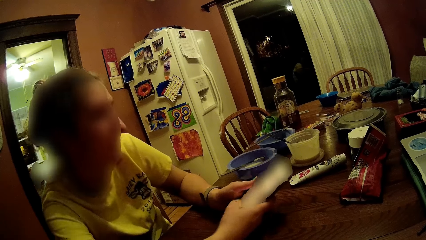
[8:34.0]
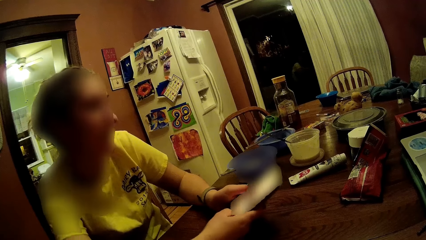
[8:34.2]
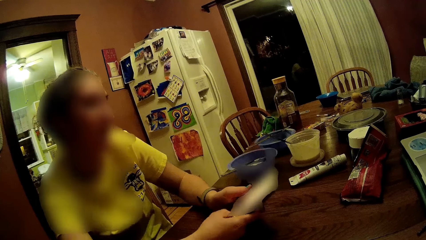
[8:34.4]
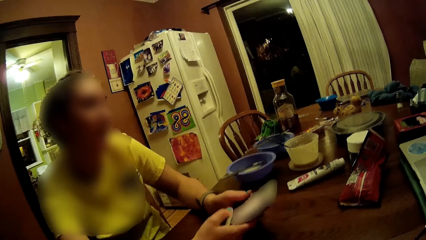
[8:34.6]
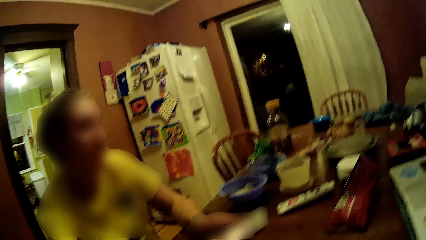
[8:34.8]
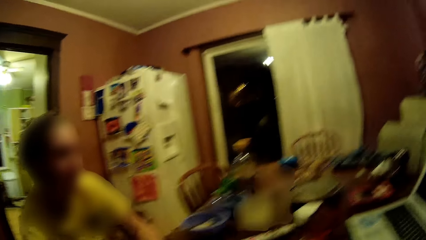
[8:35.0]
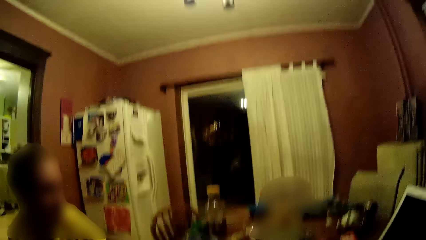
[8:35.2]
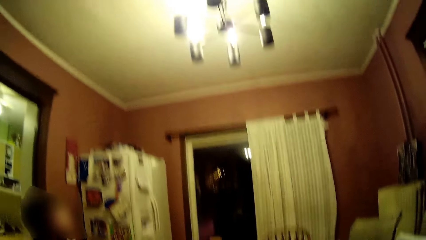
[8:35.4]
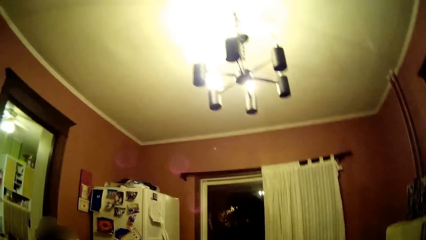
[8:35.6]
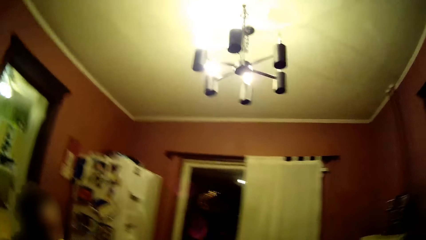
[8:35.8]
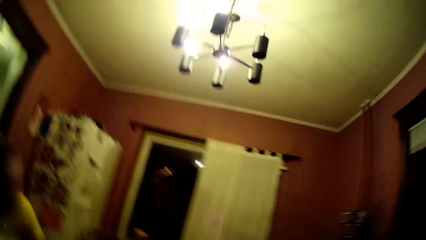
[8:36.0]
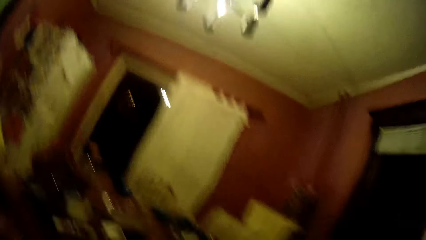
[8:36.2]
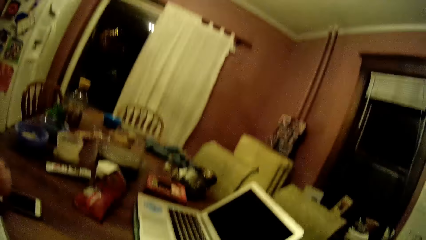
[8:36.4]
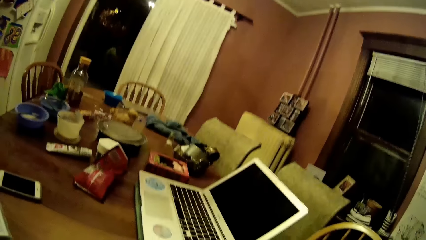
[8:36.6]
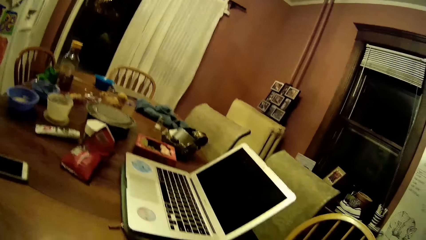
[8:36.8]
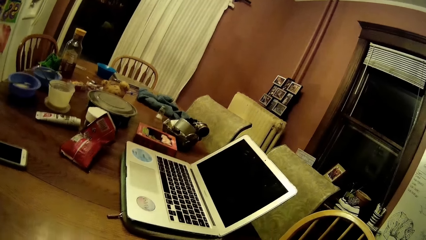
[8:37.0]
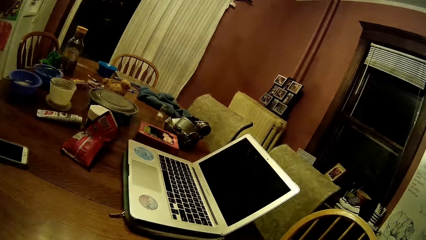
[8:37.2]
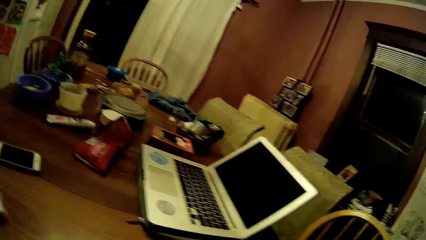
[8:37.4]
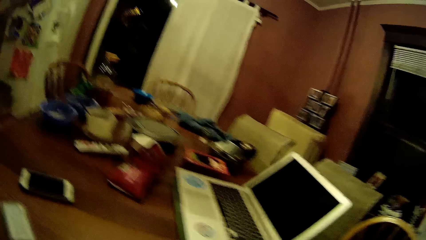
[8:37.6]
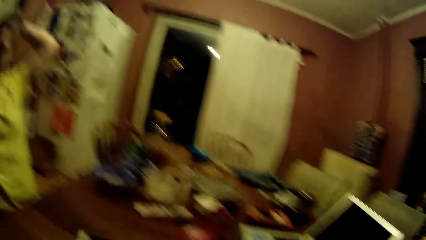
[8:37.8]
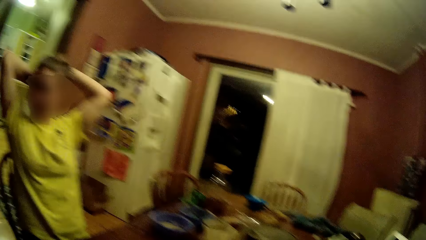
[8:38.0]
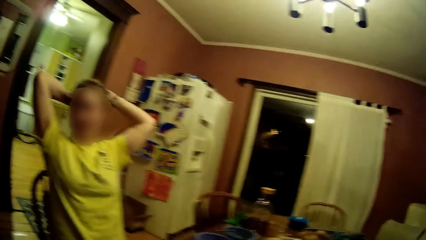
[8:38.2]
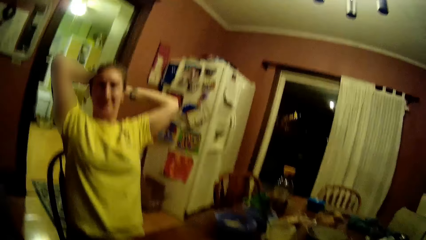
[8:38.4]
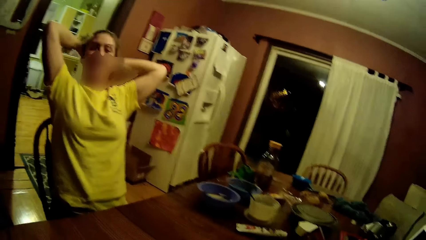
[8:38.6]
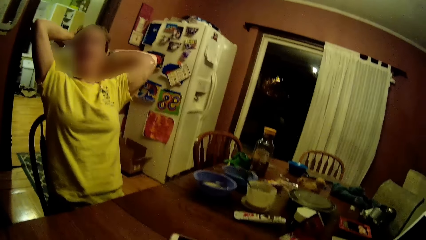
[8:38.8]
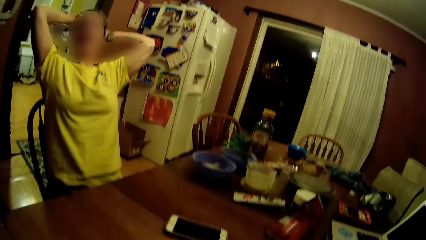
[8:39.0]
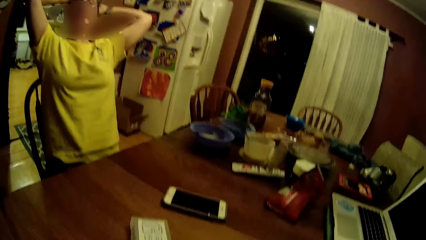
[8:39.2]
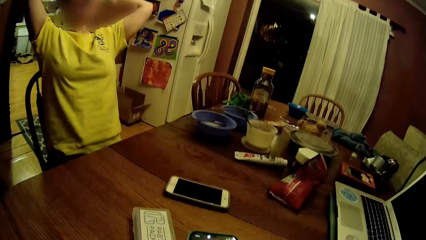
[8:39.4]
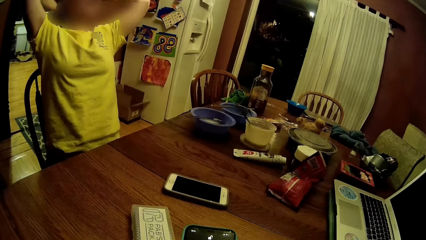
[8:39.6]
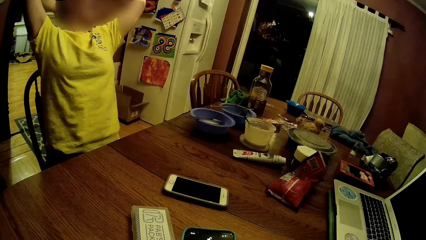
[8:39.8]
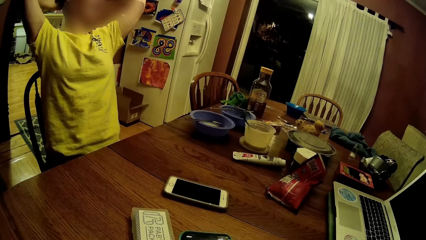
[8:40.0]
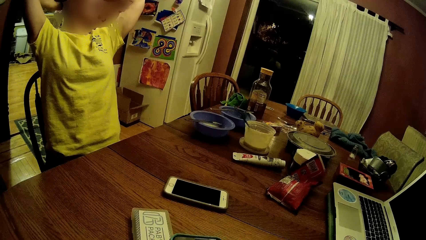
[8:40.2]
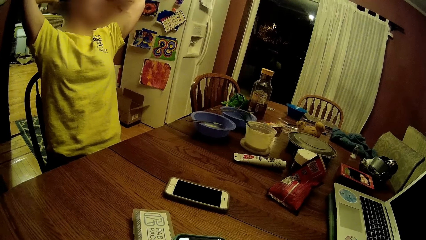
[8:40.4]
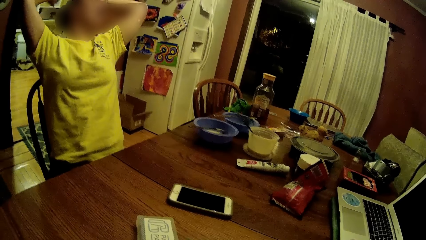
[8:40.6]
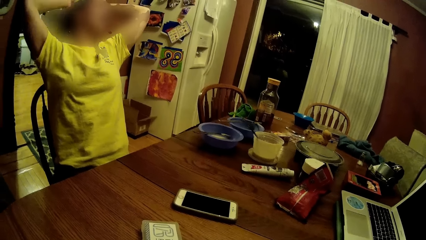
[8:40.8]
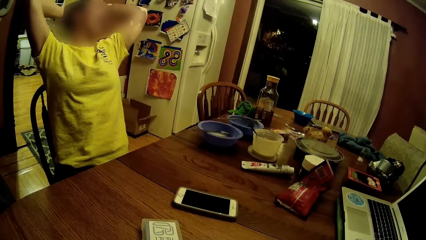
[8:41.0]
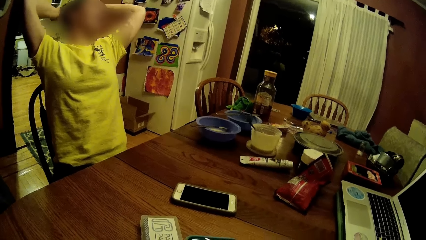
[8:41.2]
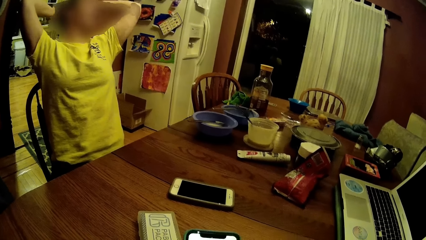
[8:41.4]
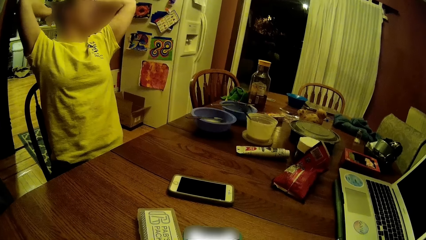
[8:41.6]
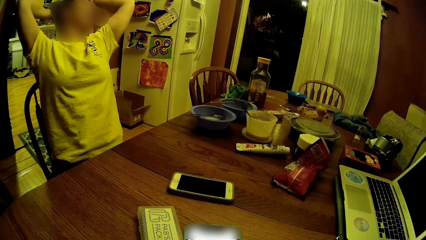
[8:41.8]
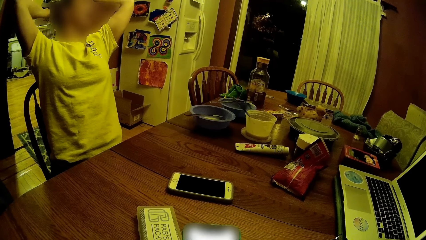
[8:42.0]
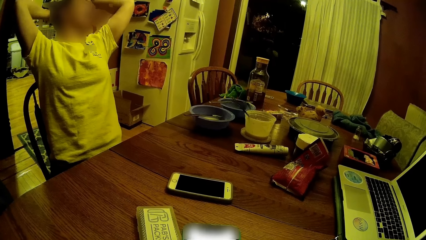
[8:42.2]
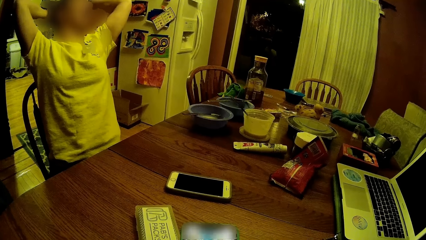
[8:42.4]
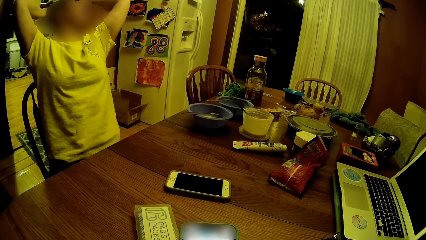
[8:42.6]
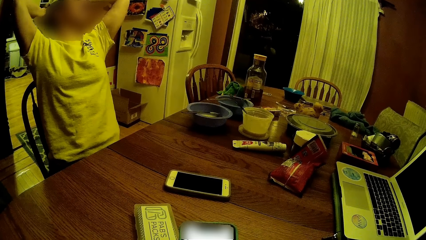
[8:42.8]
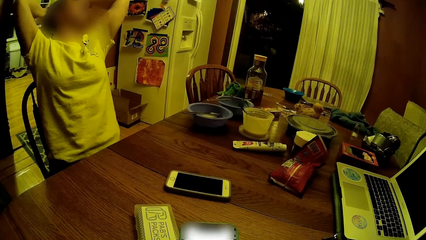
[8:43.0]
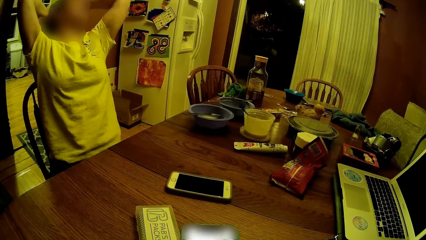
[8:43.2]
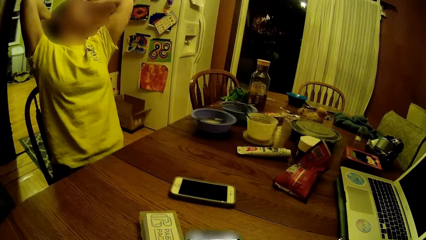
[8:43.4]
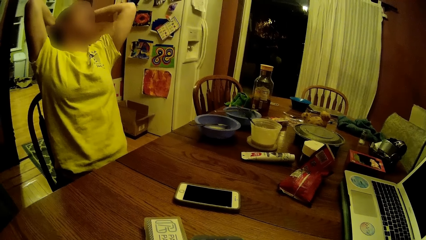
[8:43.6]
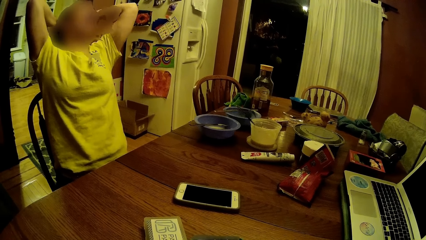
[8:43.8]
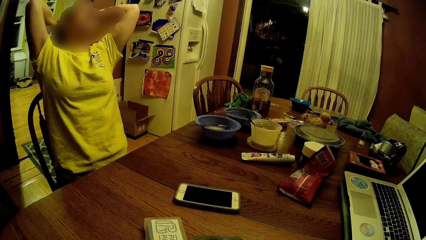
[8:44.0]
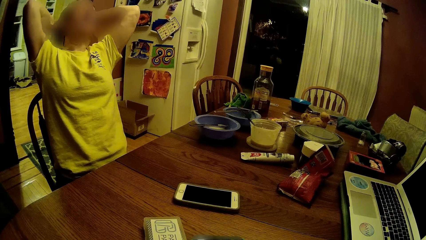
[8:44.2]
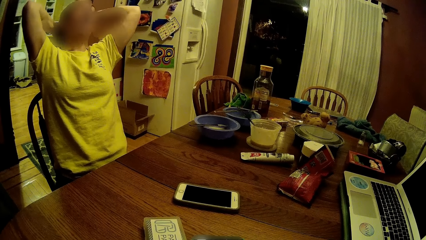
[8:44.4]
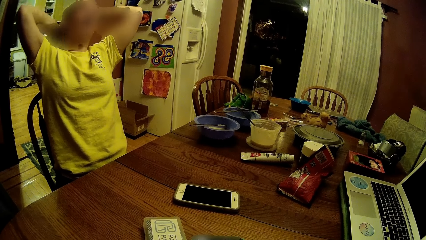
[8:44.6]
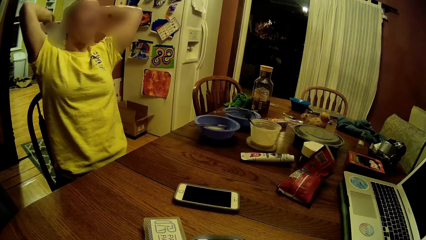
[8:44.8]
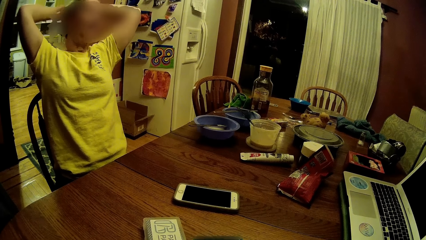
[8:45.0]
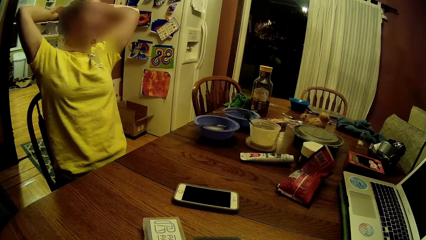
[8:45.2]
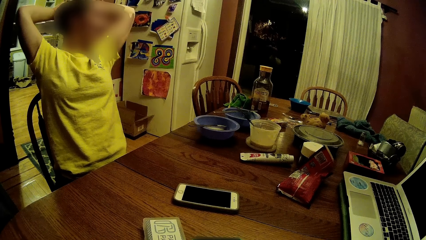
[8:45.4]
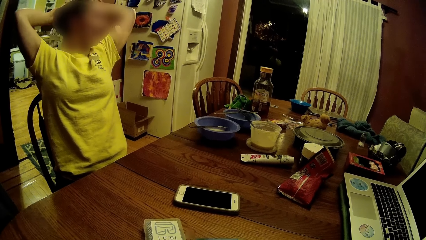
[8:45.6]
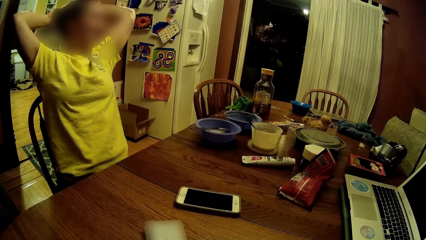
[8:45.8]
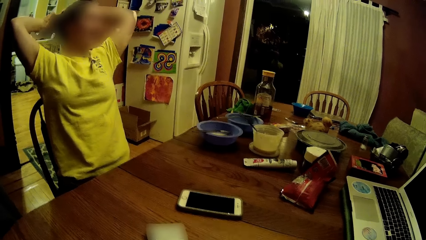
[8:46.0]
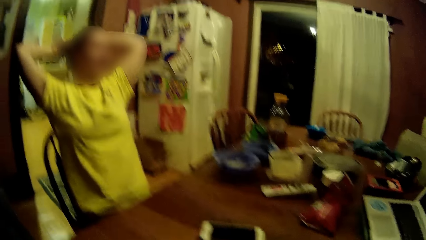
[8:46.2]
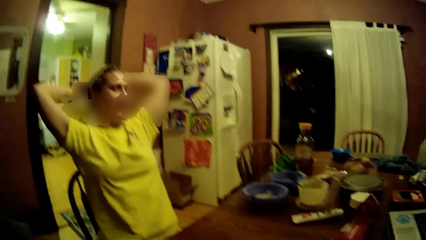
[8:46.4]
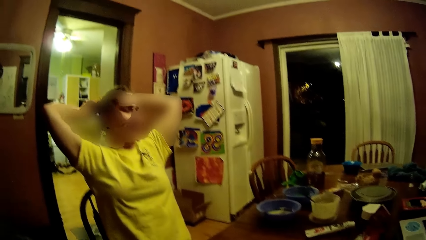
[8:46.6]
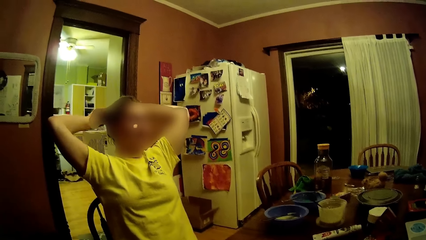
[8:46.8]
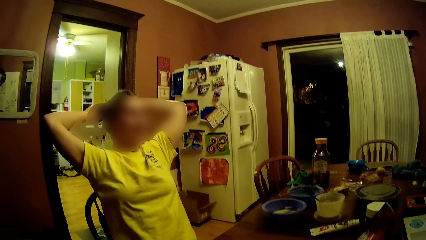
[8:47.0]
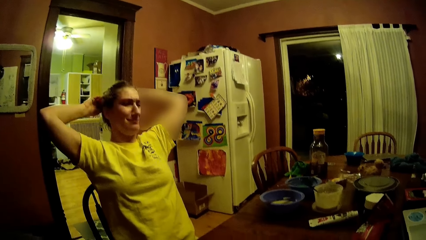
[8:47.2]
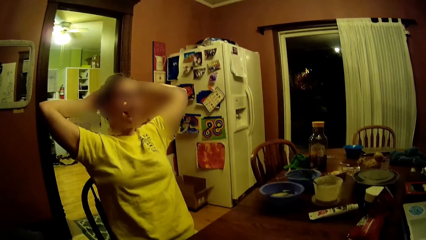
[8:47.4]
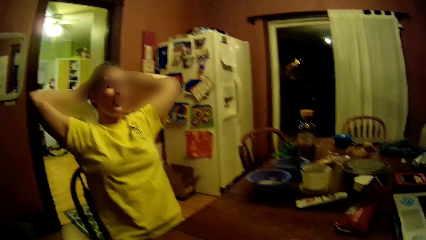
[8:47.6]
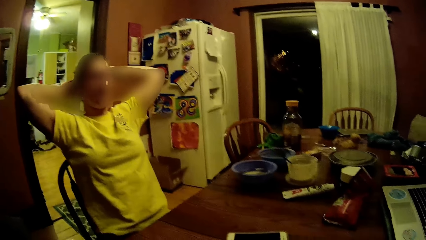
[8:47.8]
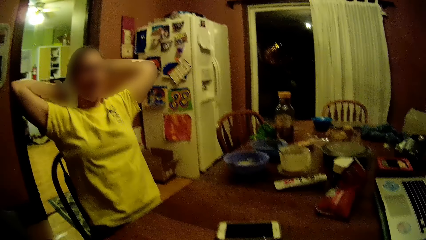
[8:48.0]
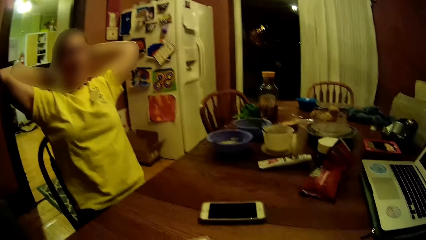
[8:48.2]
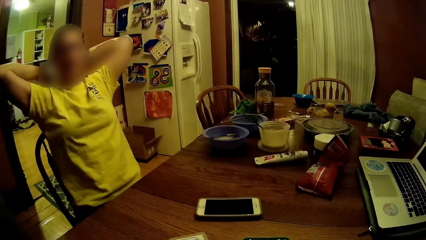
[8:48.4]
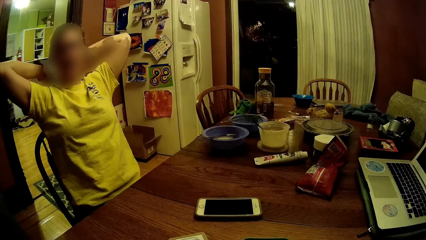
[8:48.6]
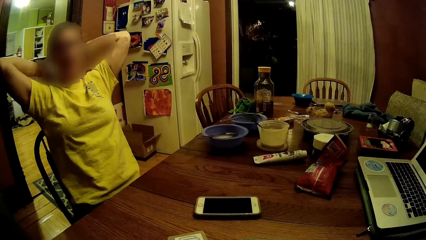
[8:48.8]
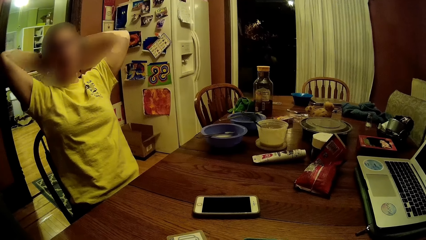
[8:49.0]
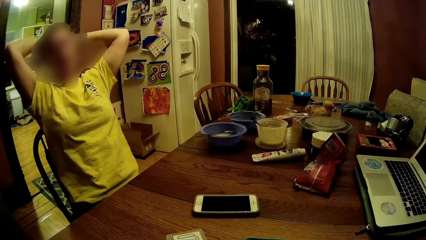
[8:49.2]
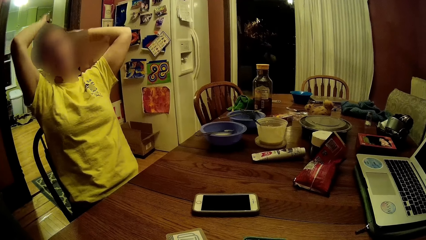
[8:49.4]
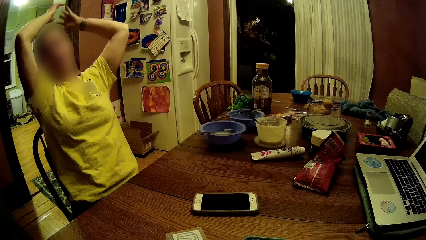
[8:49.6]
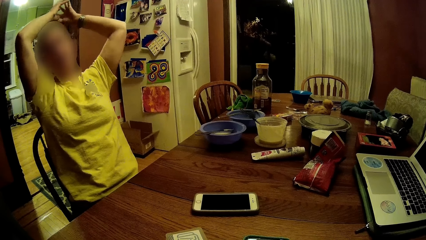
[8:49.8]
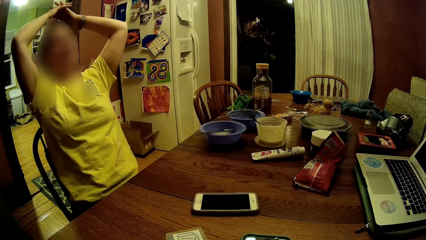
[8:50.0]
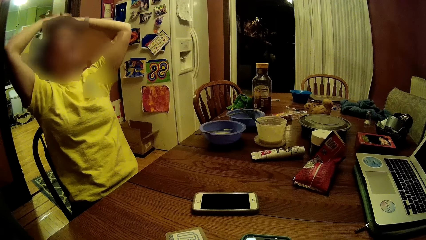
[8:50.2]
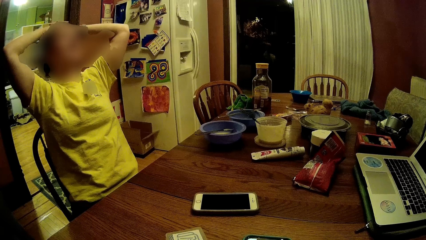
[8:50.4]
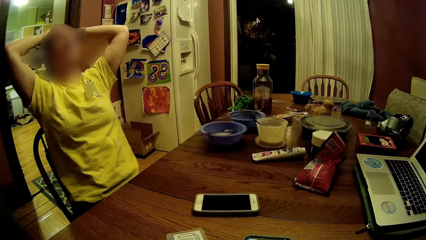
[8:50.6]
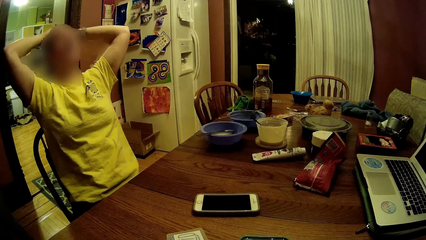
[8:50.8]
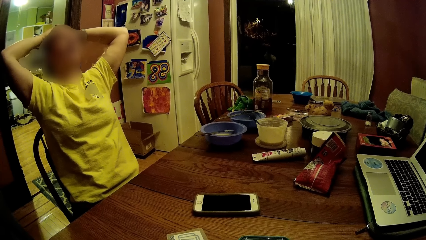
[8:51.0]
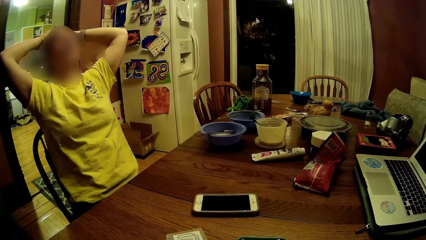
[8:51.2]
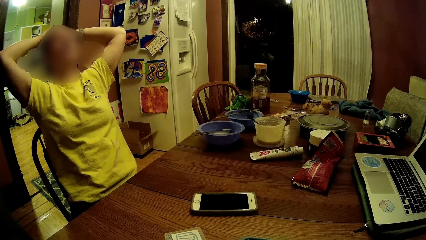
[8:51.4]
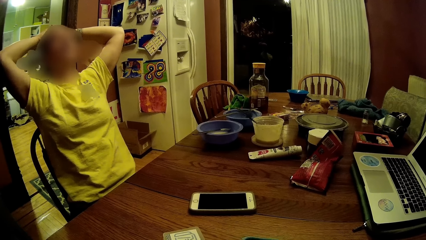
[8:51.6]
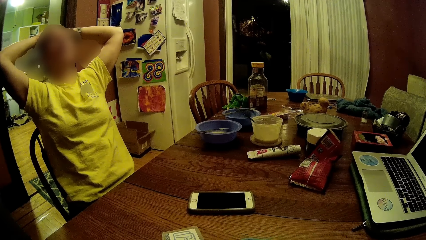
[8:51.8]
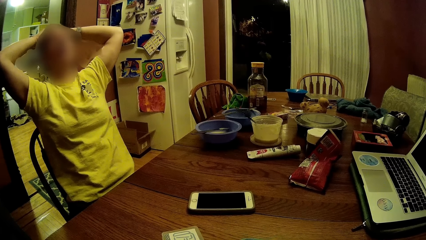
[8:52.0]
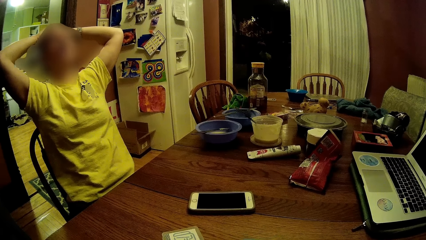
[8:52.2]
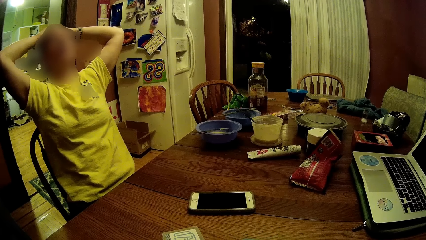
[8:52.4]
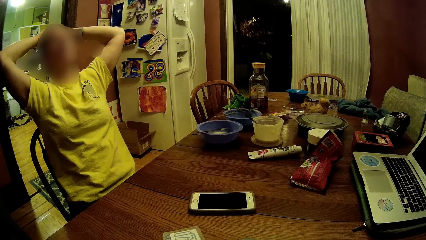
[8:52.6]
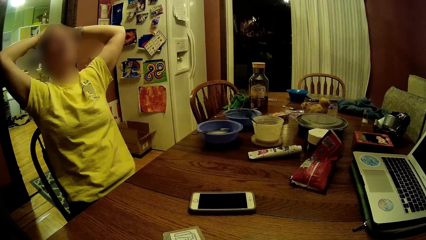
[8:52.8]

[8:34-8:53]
The camera wearer looks around. They talk to a person. They look at their phone.
